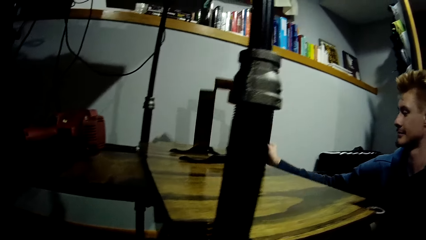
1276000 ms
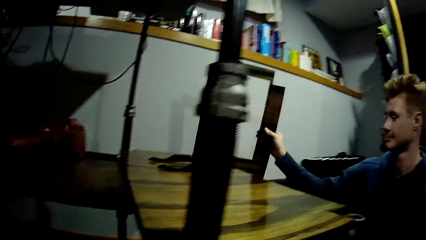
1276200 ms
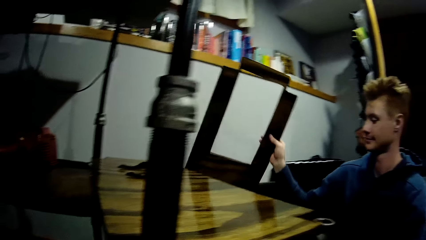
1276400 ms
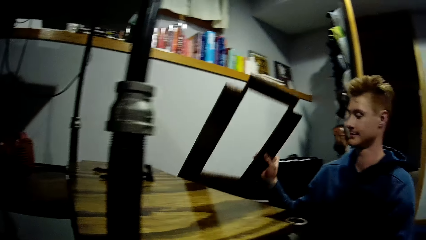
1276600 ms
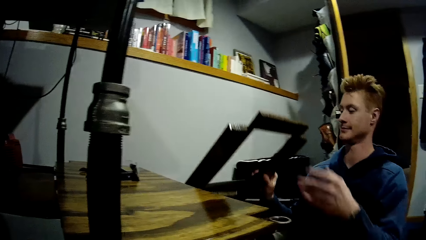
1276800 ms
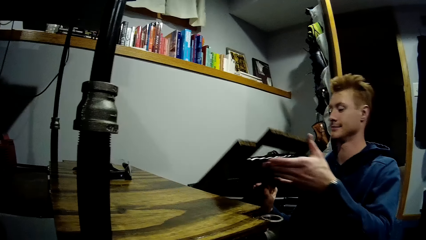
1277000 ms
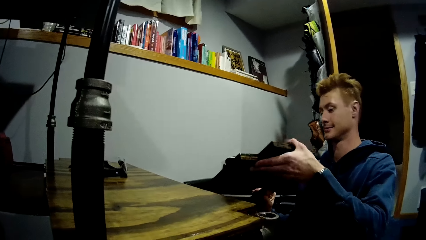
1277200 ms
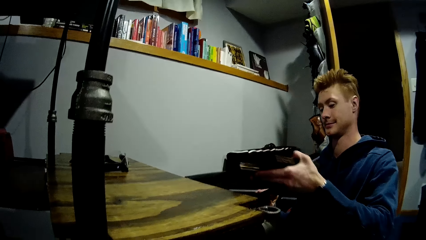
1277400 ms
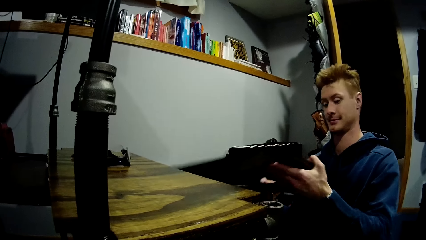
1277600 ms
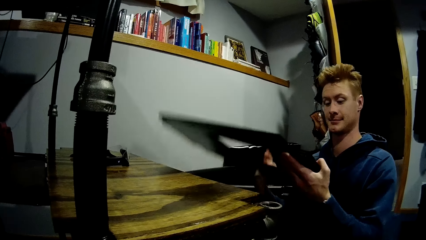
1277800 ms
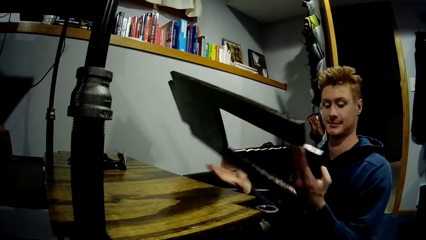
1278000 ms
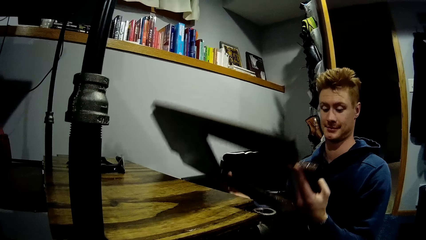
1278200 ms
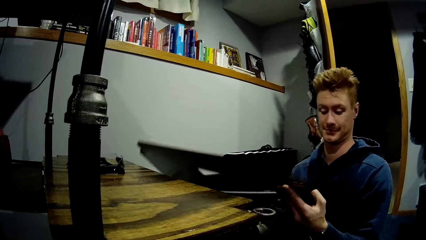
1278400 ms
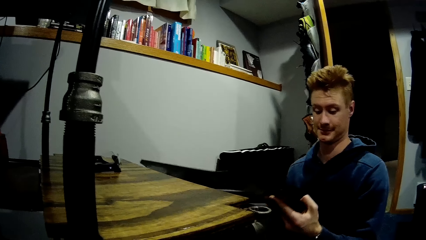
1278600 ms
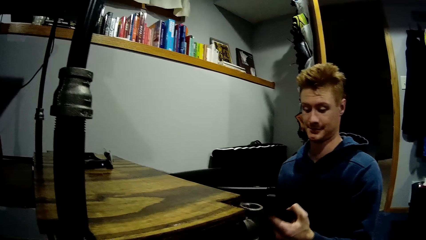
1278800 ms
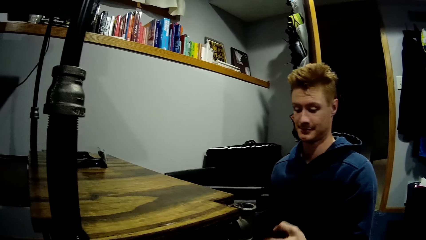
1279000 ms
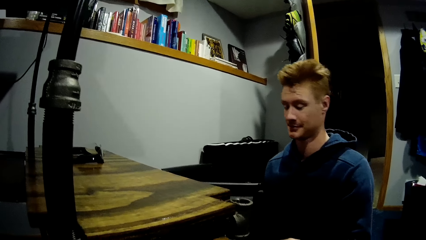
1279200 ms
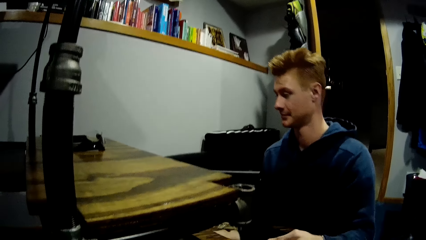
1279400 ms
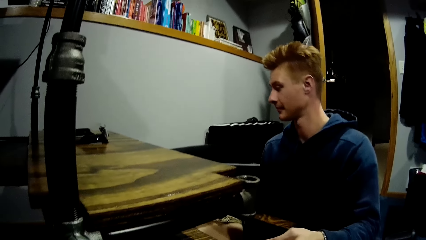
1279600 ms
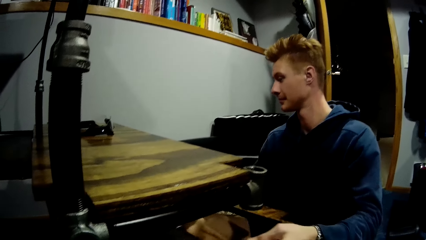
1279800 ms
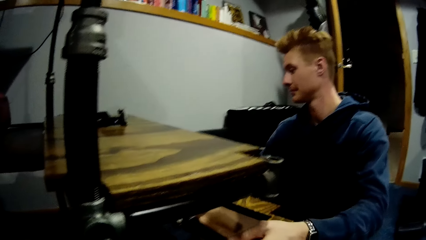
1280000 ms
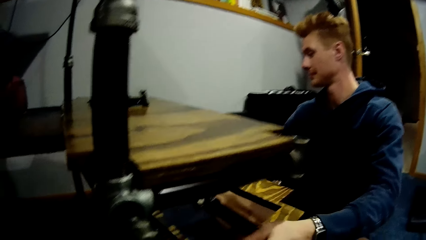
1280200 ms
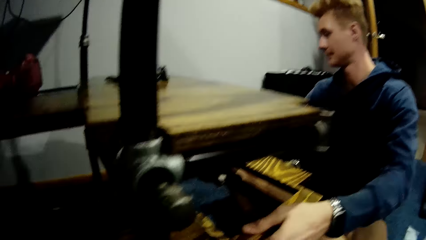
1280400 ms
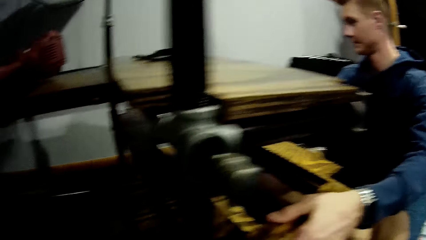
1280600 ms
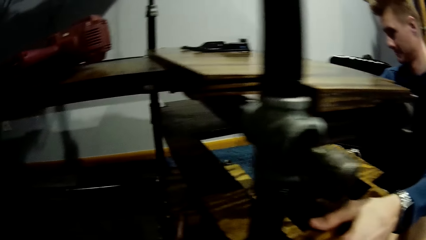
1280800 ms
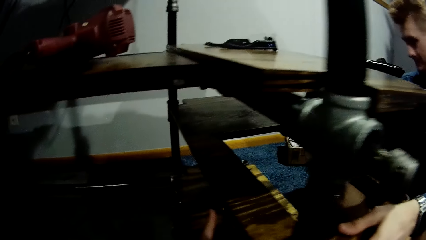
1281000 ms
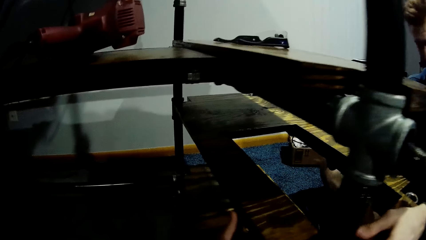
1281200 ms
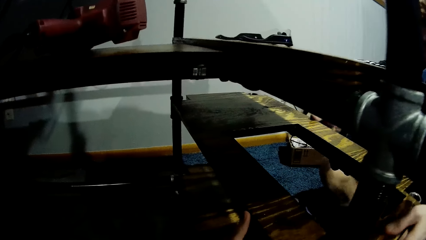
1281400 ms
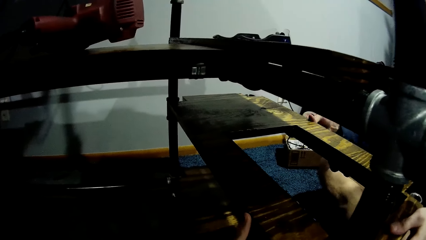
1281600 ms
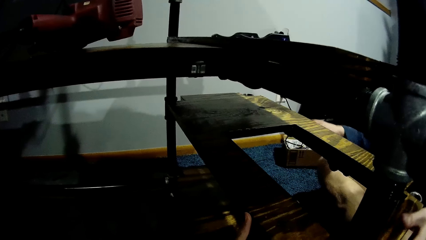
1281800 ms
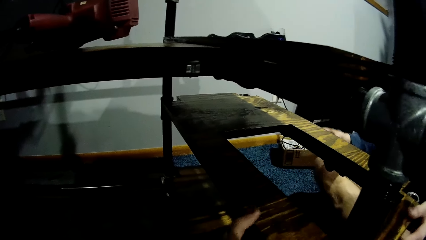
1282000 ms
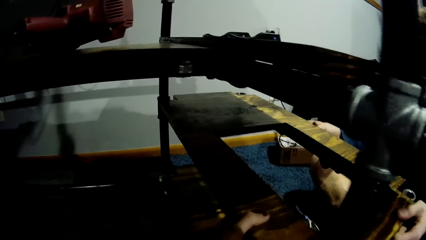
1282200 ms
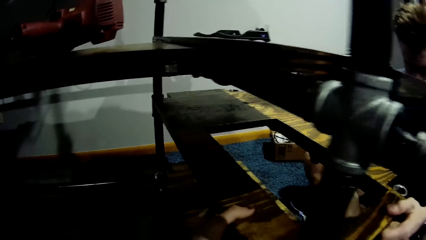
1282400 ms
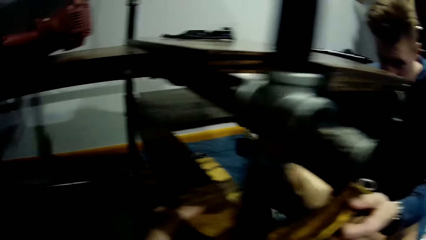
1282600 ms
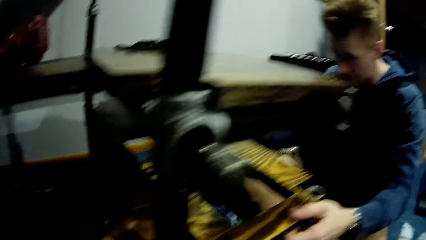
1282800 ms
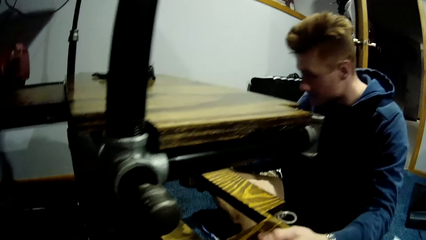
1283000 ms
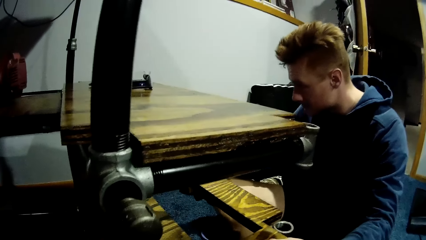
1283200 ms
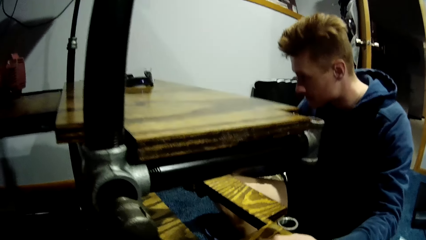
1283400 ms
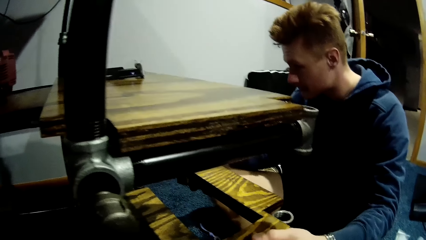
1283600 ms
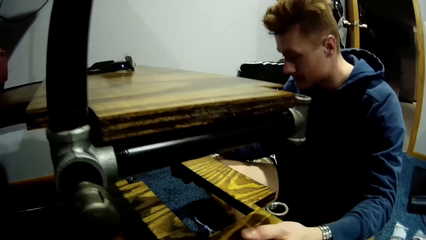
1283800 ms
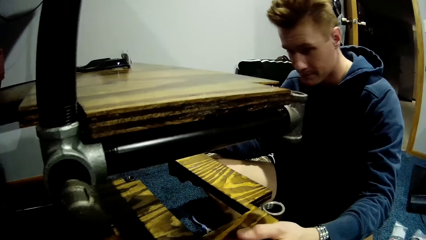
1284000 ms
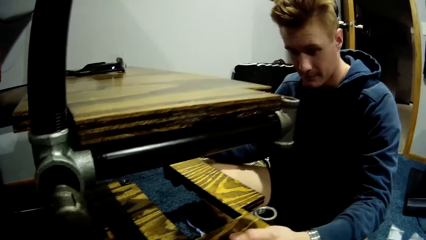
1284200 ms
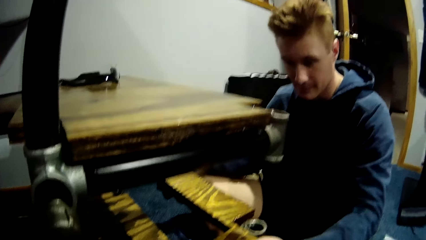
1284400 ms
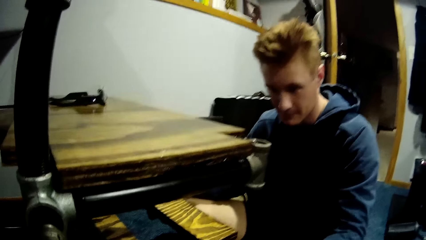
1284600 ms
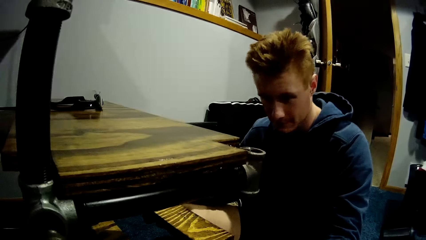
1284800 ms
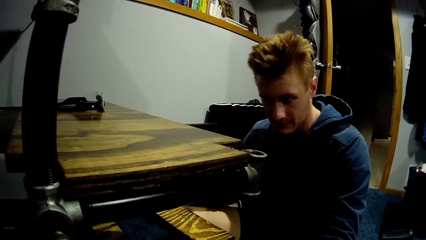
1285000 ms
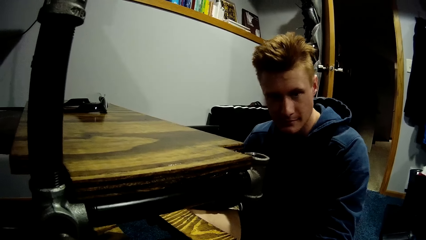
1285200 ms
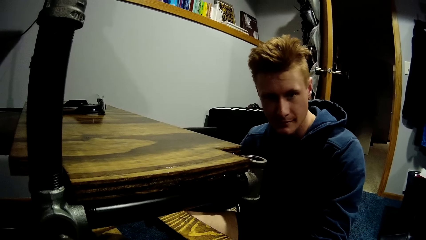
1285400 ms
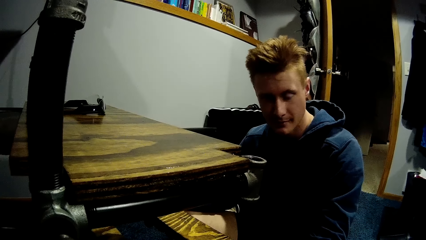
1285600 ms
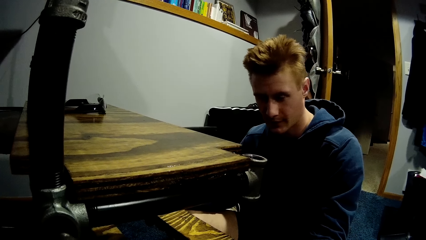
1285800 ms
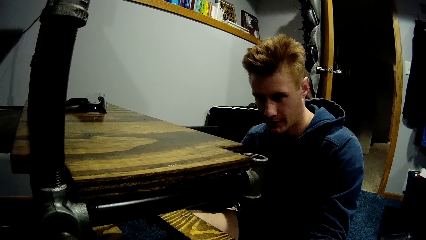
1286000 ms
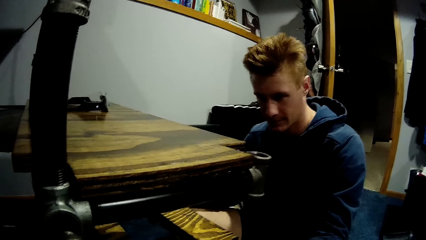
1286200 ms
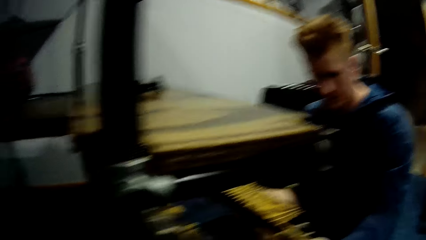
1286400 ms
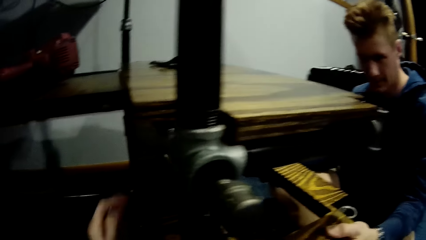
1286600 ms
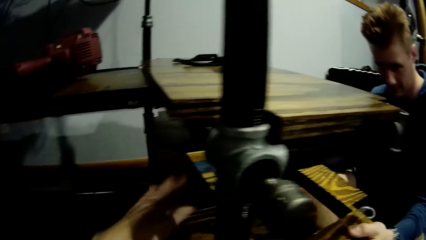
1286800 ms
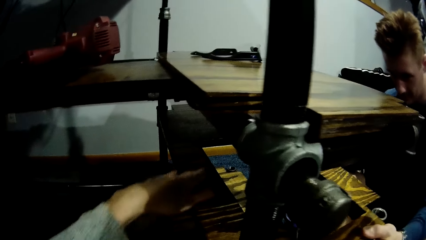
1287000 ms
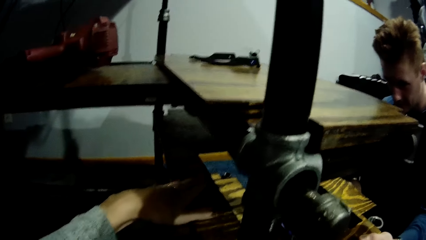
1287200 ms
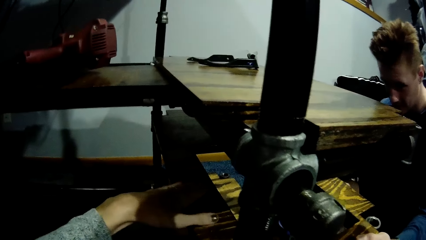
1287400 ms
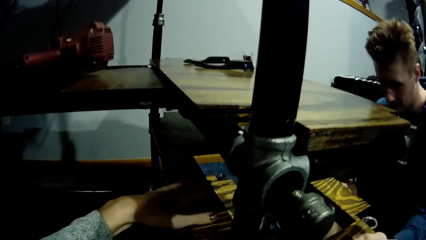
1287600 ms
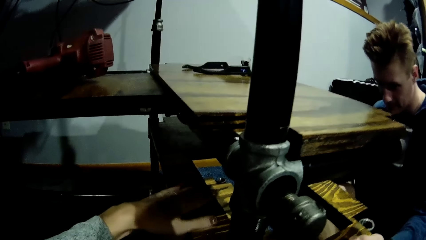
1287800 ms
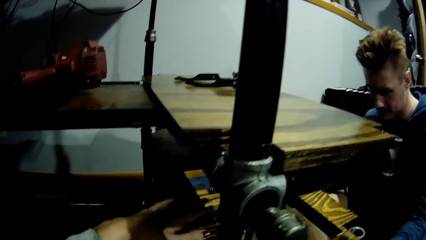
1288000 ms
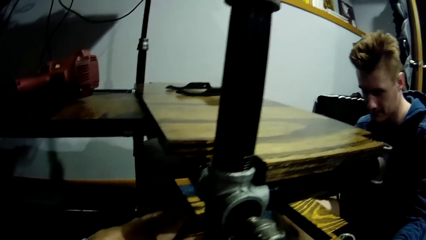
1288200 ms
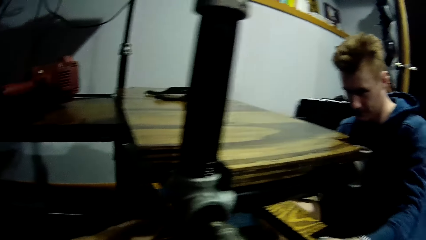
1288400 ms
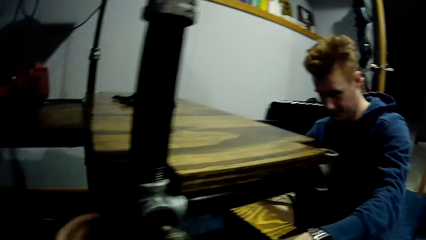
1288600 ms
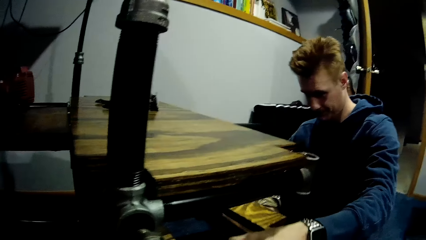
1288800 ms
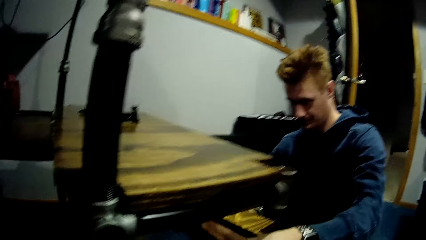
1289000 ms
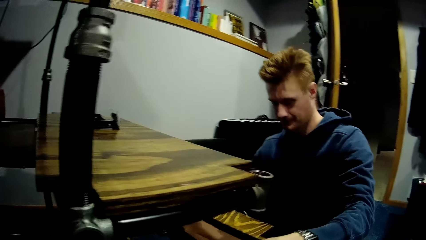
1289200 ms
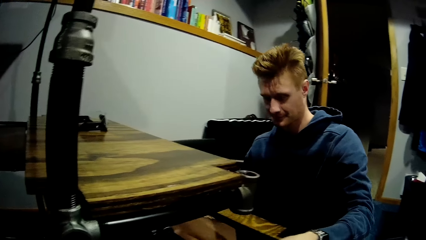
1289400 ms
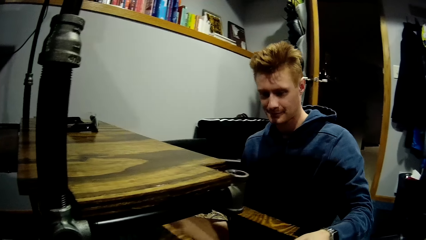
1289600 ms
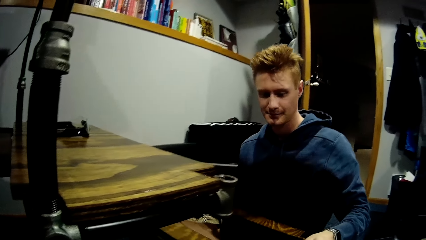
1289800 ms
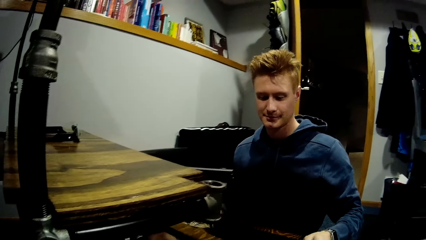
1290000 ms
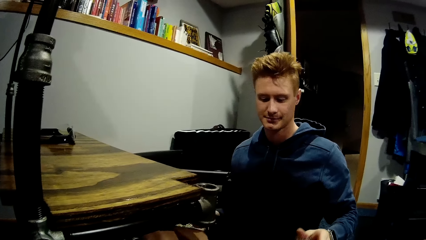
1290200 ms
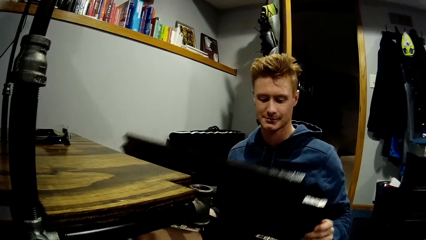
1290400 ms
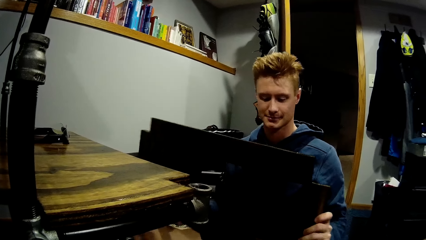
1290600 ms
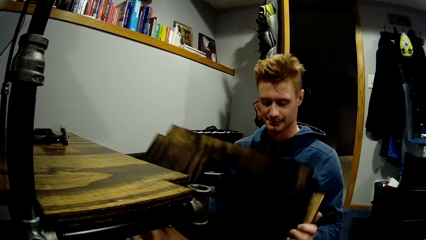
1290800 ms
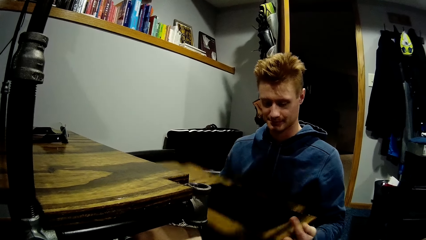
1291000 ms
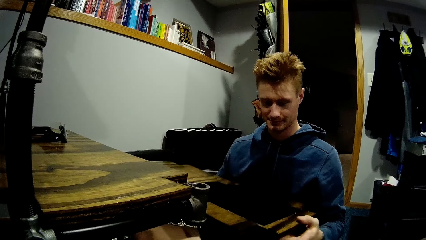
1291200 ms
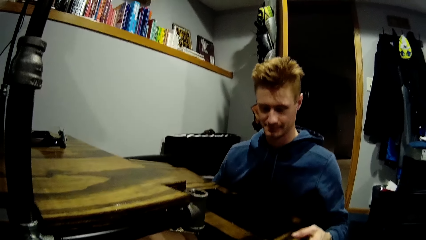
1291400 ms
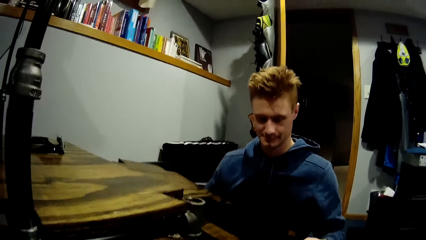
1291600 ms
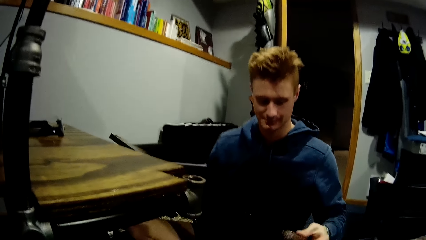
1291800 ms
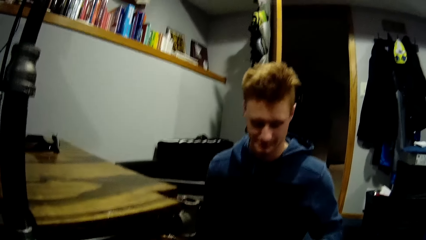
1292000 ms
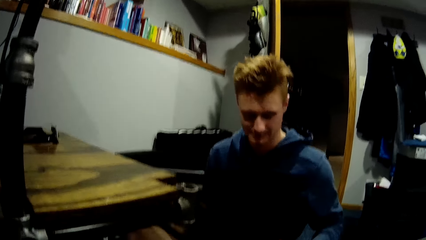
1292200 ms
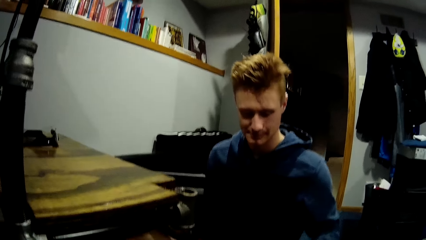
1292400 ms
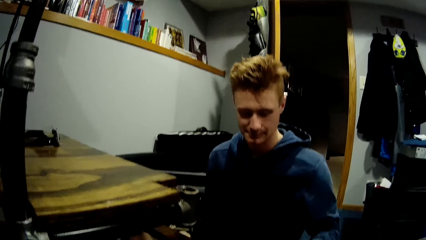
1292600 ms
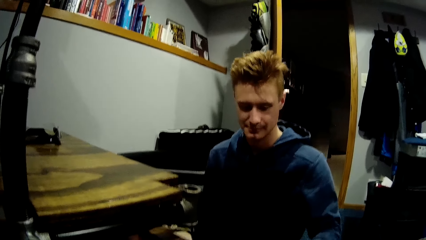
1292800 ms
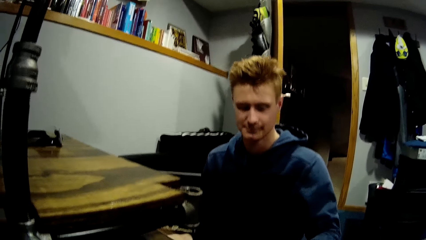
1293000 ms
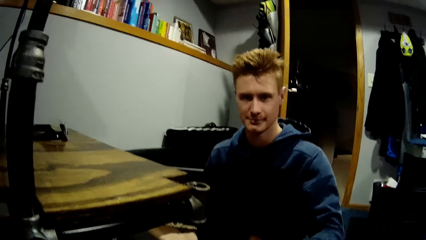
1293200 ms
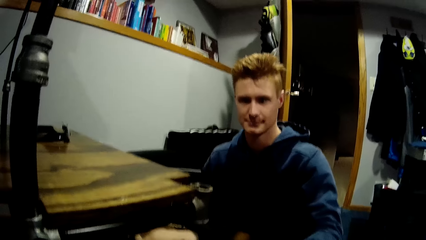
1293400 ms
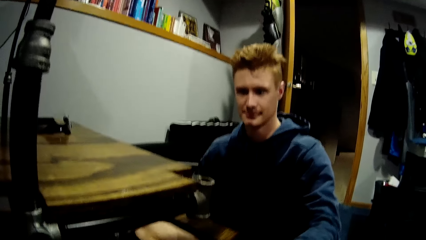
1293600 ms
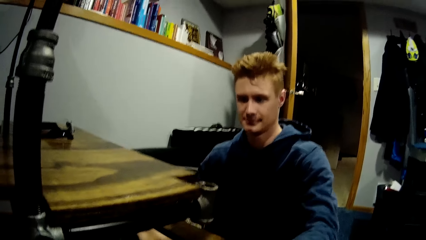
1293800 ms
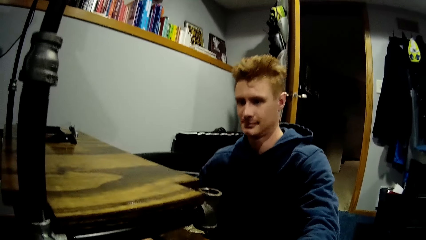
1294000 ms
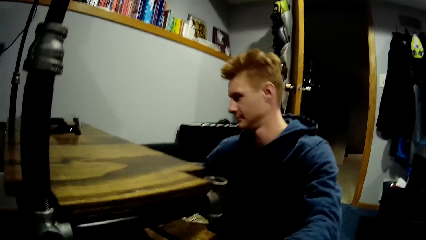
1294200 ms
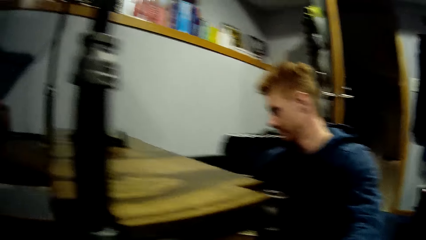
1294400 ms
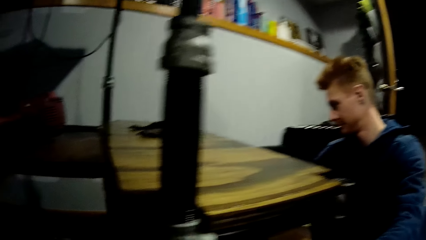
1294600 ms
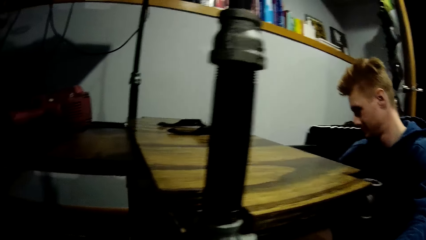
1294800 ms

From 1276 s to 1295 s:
A man lifts the plank or board with his right hand. The man lifts the plank with both hands. The man looks at the board. The man places the plank on the car lift with both hands. The camera wearer touches the board. They interact with the man. They stare at the shelf. They feel the texture of the board. The man removes the board. The camera wearer stares at the man. The man turns the plank over with both hands and stares at the board.
